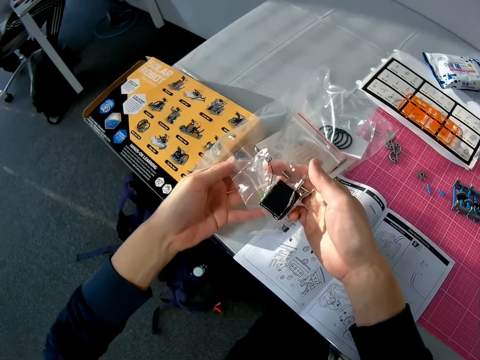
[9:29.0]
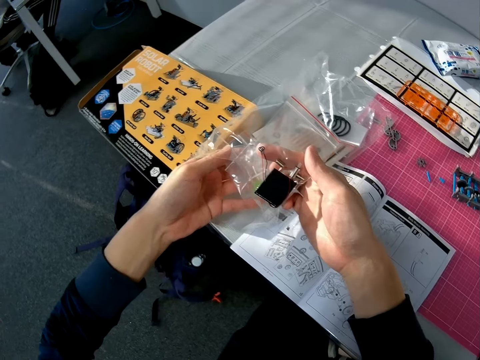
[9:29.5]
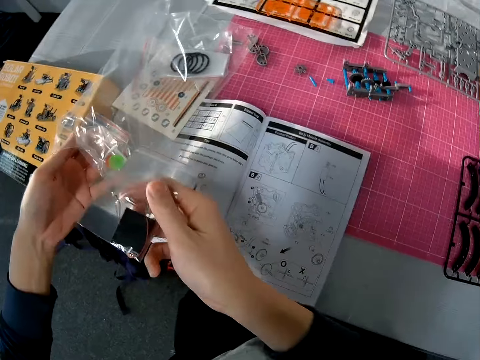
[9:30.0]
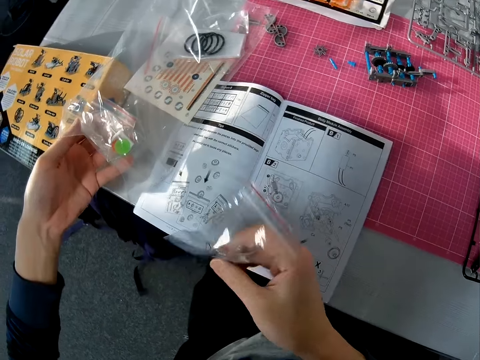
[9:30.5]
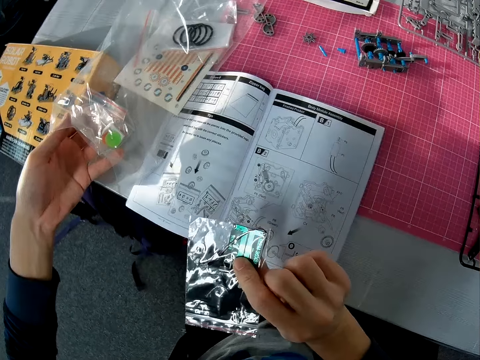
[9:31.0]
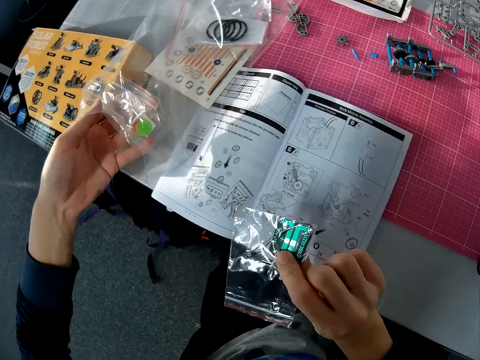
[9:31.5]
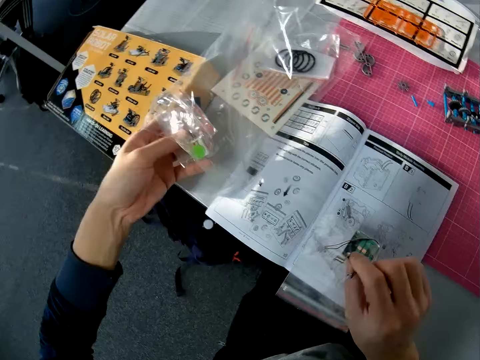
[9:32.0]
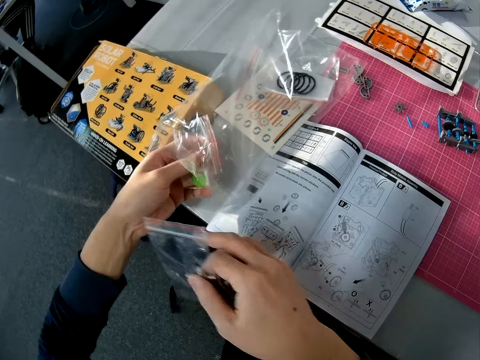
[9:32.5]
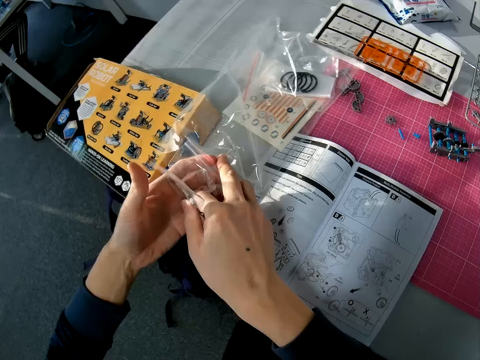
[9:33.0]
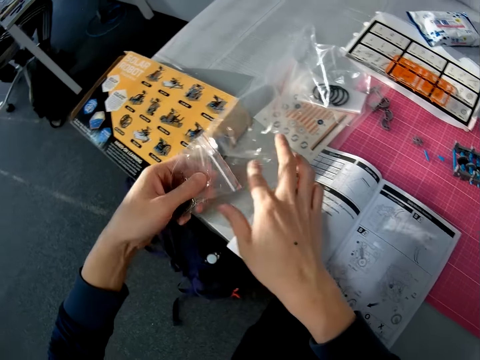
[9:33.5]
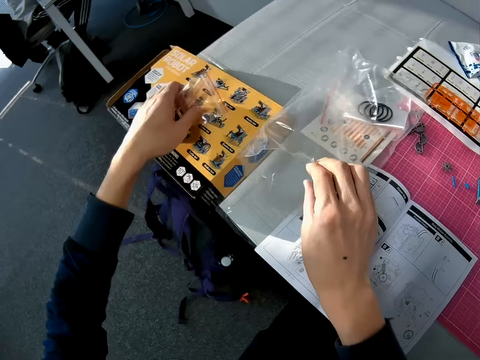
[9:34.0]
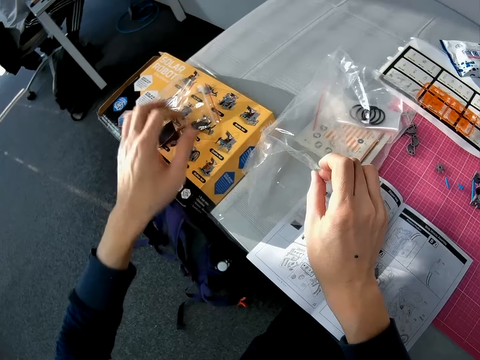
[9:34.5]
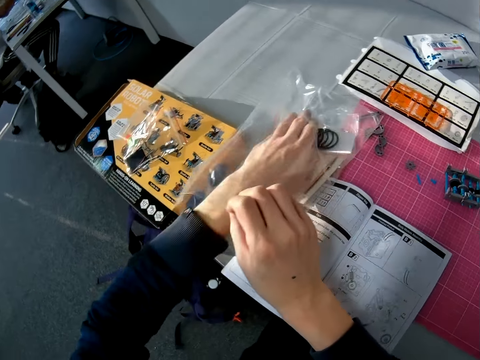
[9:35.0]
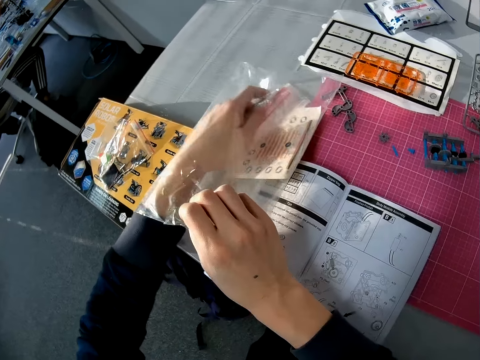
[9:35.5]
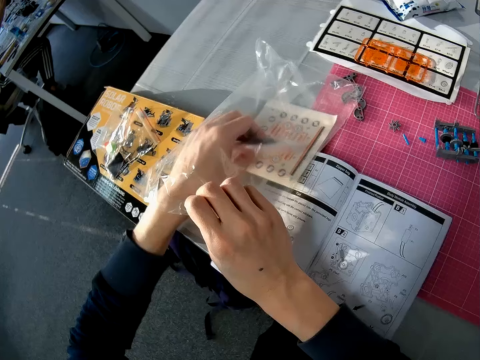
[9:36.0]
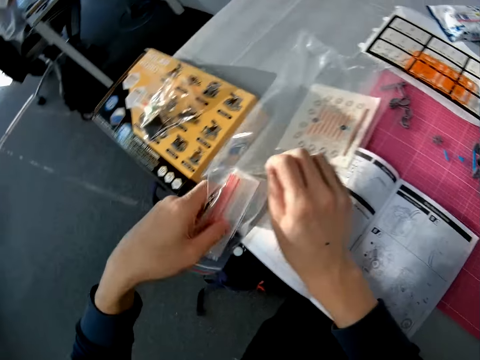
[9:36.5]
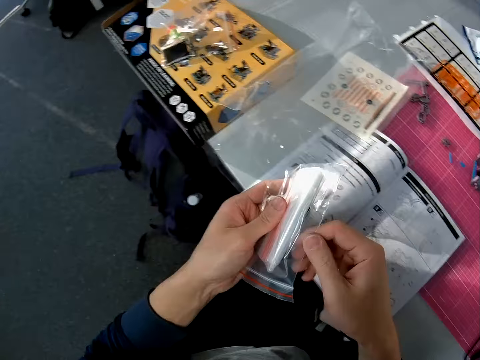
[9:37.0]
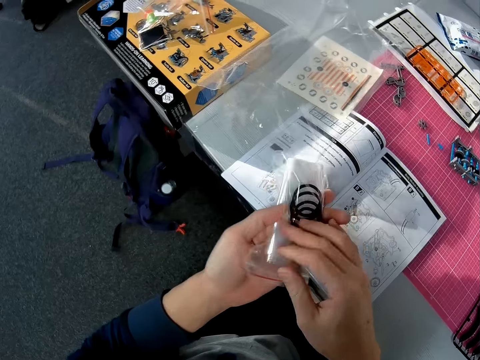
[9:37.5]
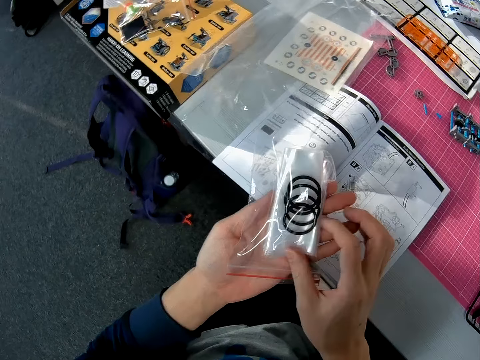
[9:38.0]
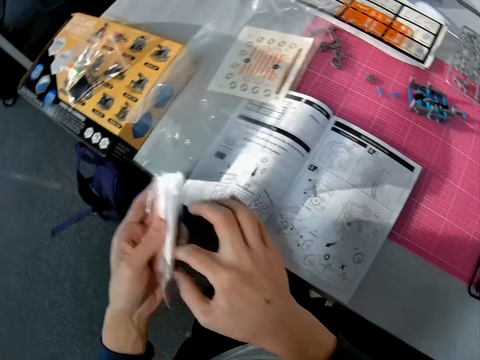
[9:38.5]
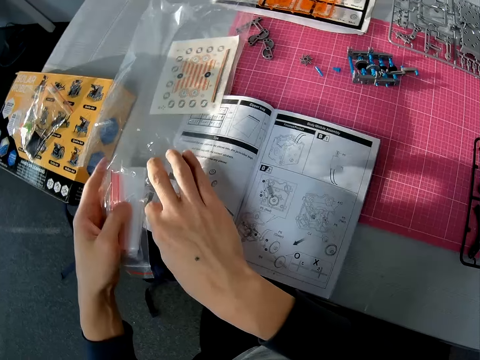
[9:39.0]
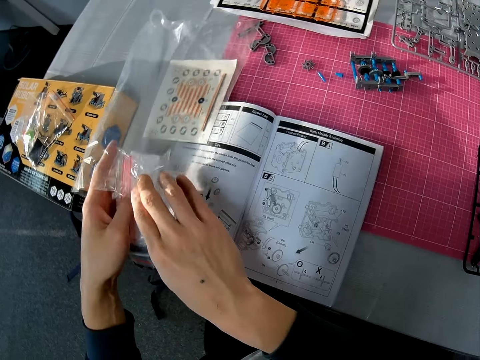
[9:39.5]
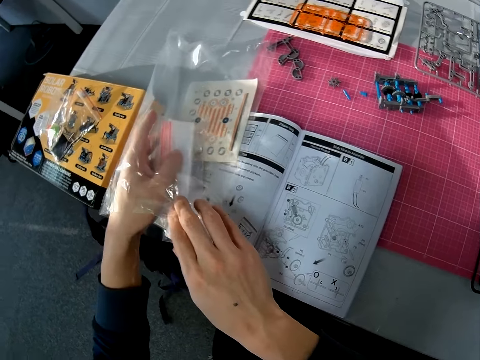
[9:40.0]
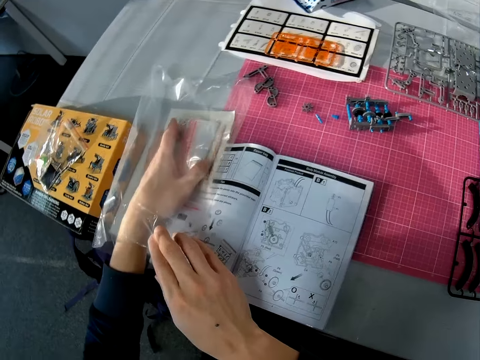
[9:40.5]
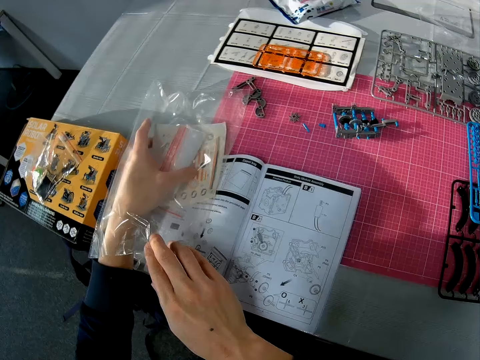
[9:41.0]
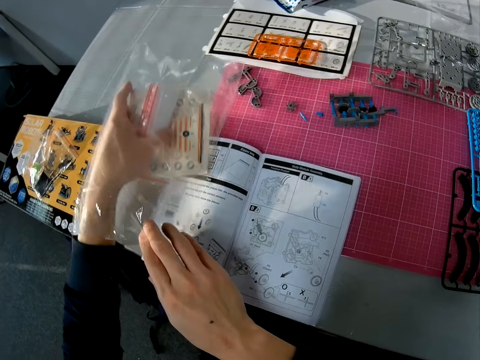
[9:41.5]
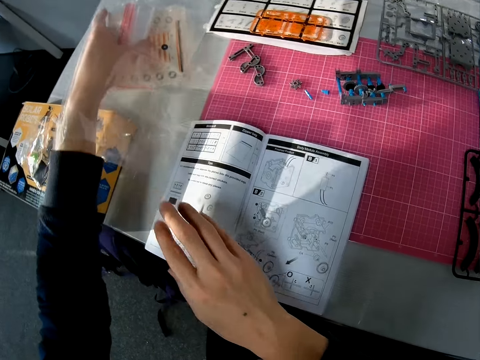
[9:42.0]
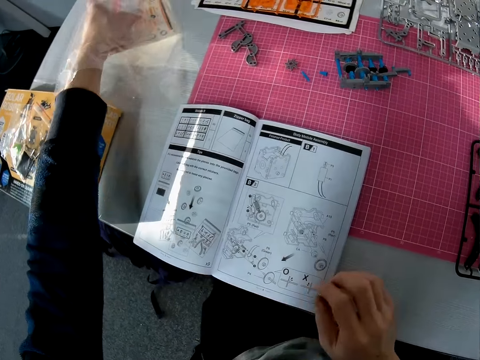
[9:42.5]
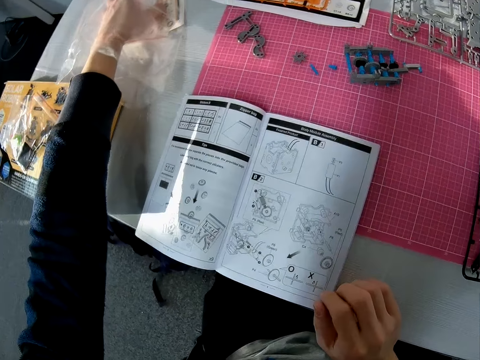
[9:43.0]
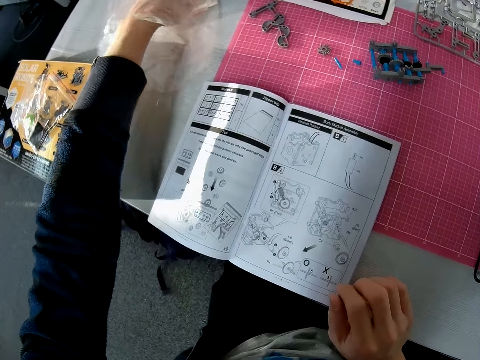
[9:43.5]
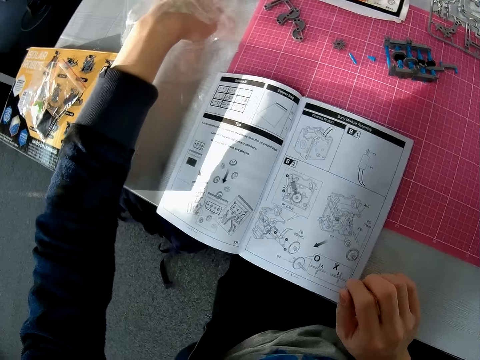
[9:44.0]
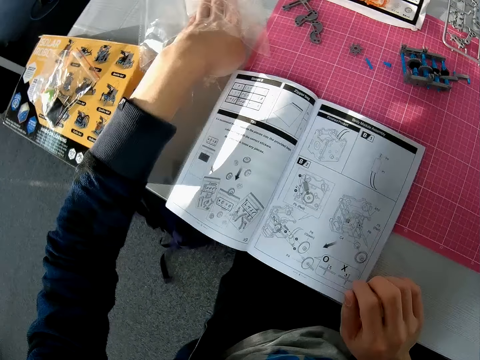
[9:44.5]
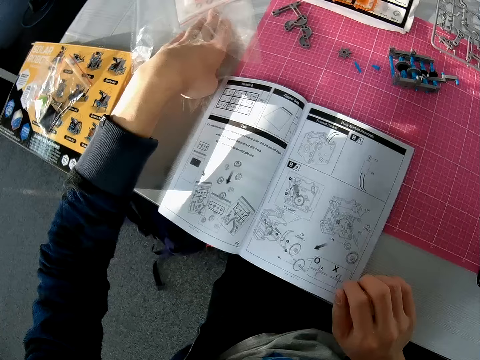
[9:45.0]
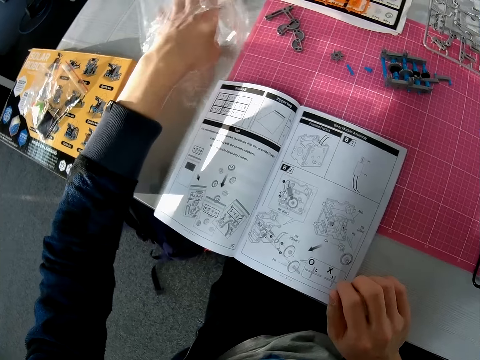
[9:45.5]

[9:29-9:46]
The camera wearer holds a piece of solar robot part with a hand, flips the piece of solar robot part with a hand. He returns the object to his left hand. He drops both objects in his left hand on a carton on the table. He takes another object, a rod, out of the nylon or plastic tool bag with his left hand. He checks the objects with both hands. He returns the object into the nylon. He puts down the plastic tool bag on the table.

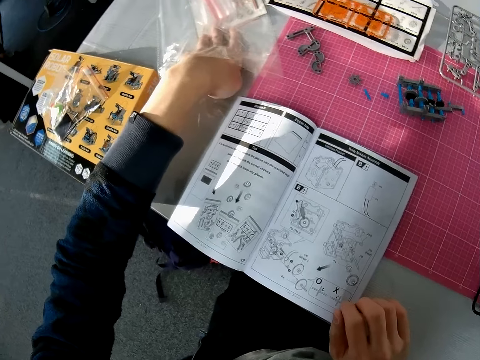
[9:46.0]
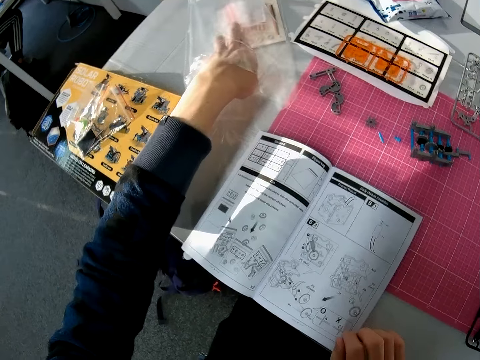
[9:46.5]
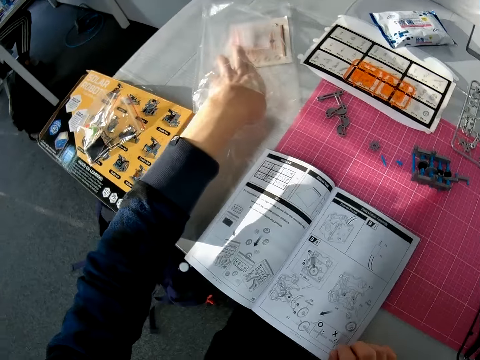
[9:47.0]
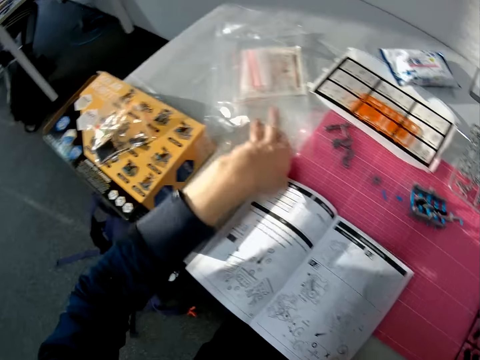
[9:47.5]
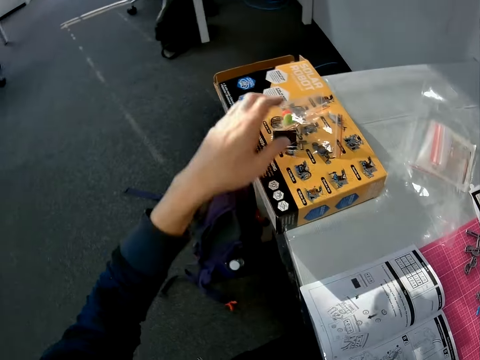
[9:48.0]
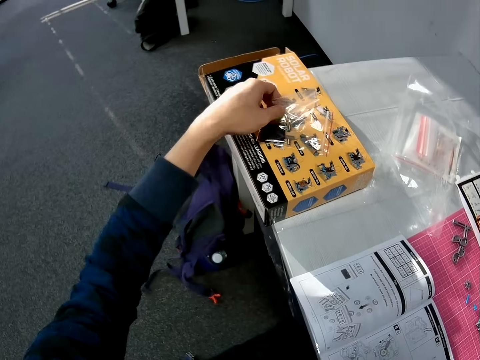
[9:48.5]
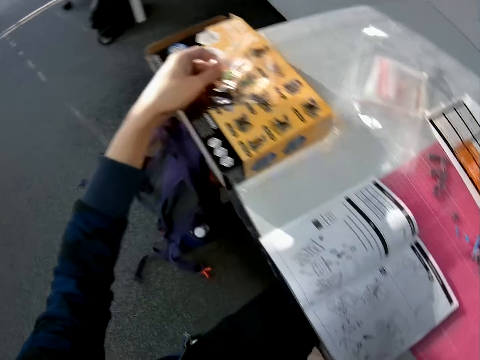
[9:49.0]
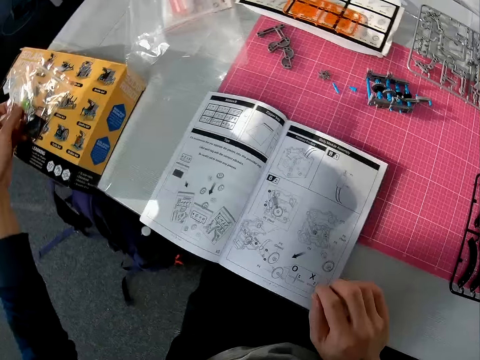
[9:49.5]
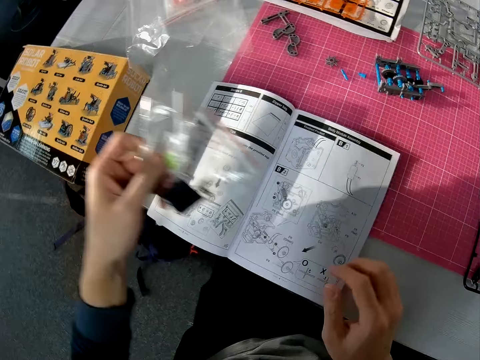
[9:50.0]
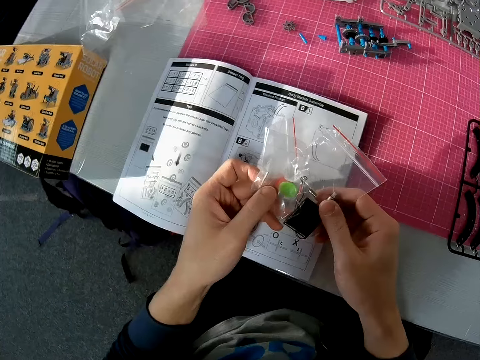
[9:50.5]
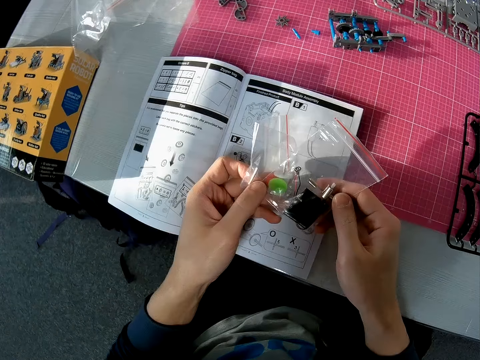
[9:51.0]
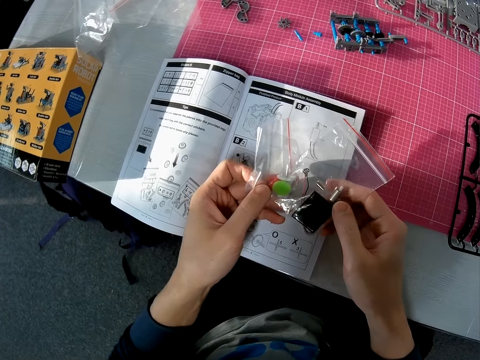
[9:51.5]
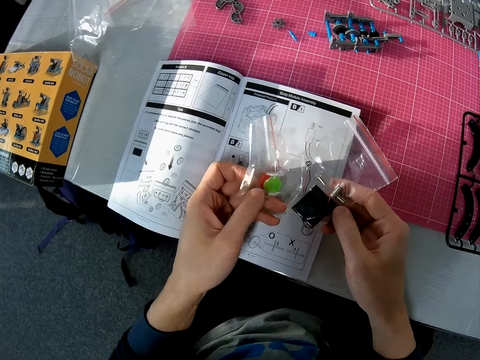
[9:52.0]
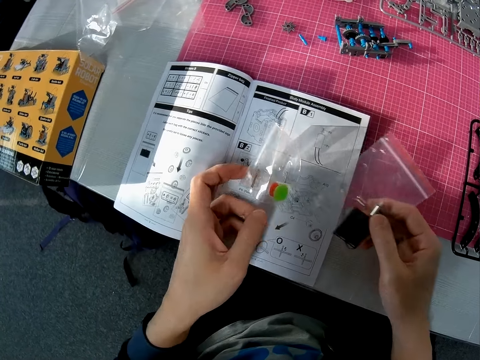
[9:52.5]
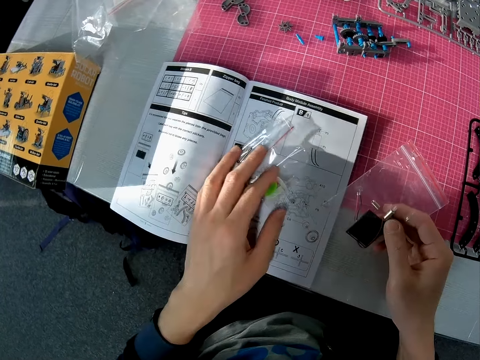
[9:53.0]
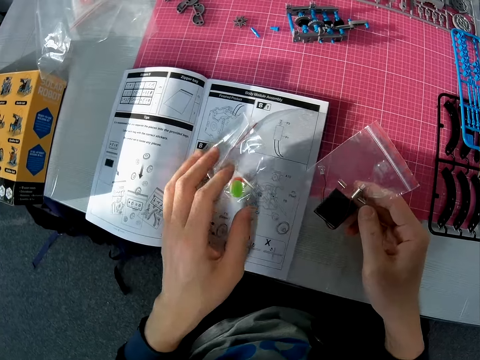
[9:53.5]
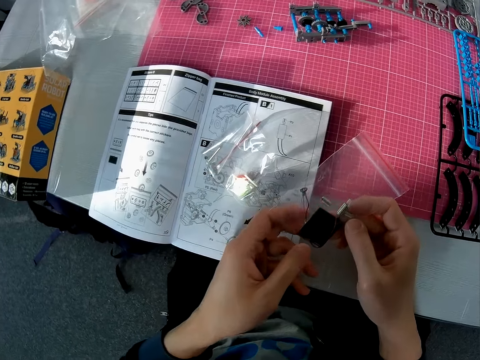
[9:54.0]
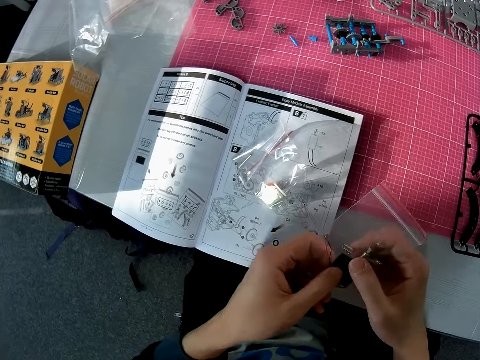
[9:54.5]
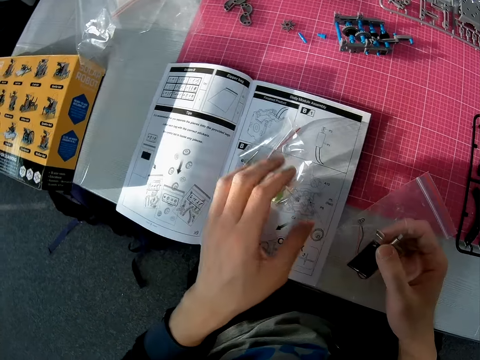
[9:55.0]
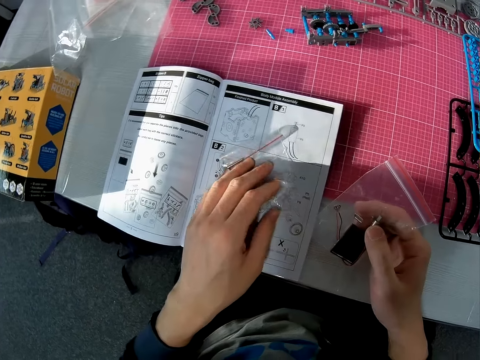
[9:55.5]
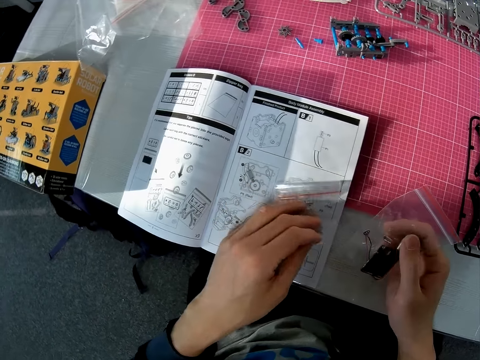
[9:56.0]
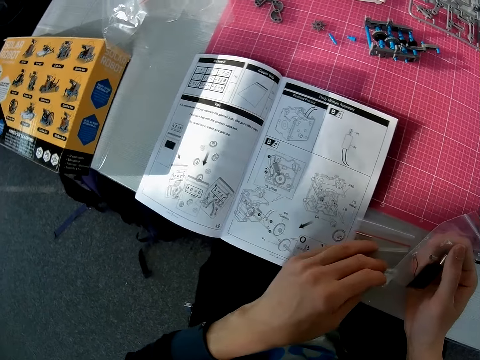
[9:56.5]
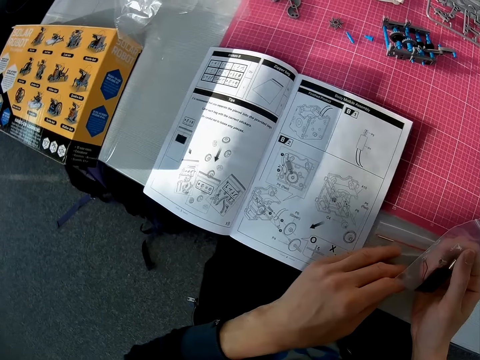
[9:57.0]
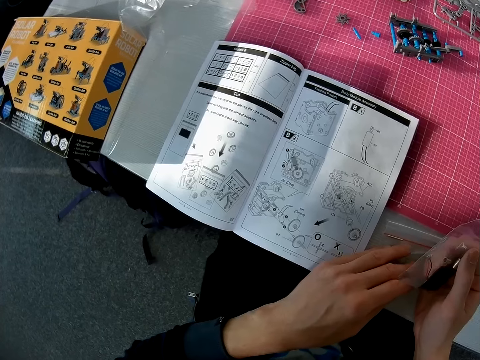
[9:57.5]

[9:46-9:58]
The camera wearer places the nylon or plastic tool bag in another position on the table with his left hand. He picks up the two objects he dropped on the carton with his left hand. He passes one of the objects to his right hand. He drops the object in his left hand on a book on the table. He puts down the plastic tool bag on the manual book. He touches the object in his right hand with his left hand. He holds a solar robot part with a hand. He moves the object on the book to the table with his left hand. He moves the plastic tool bag on the table.
